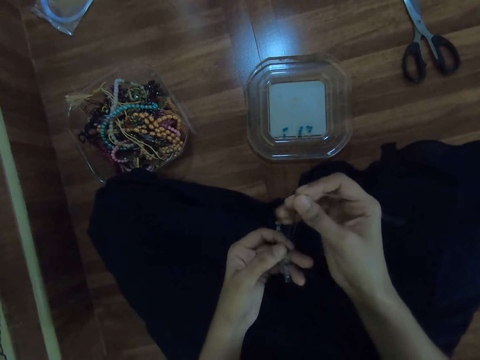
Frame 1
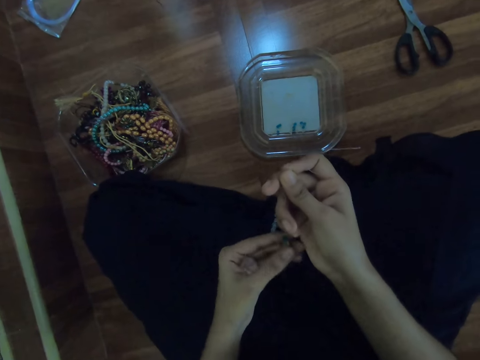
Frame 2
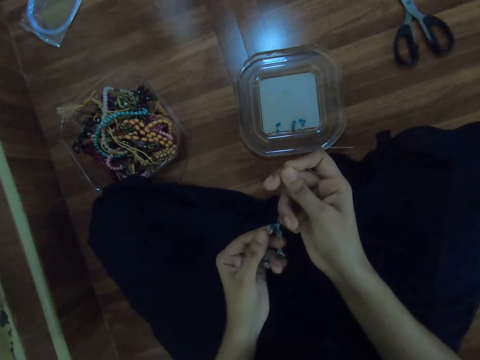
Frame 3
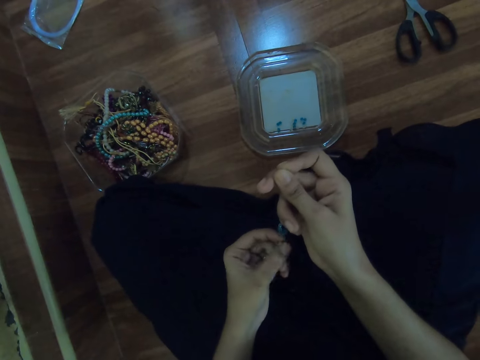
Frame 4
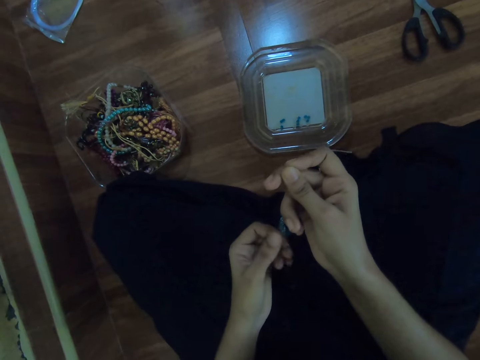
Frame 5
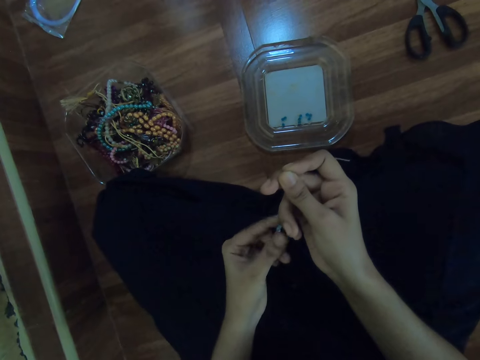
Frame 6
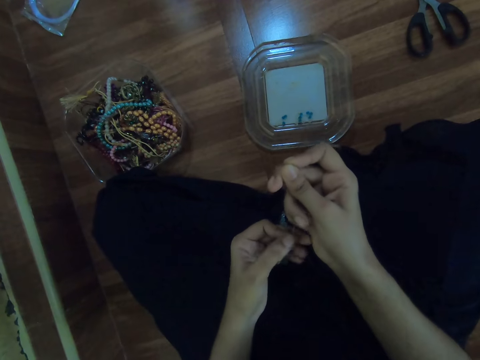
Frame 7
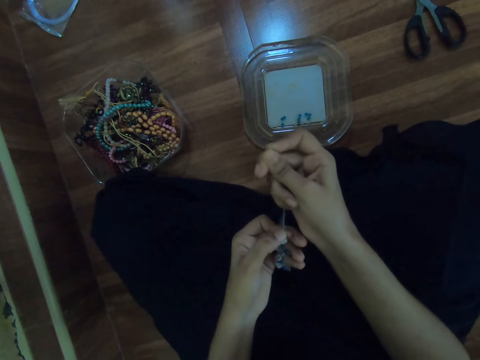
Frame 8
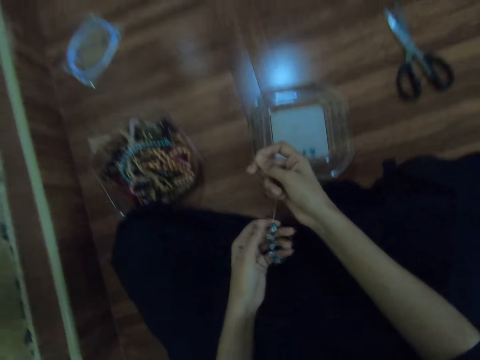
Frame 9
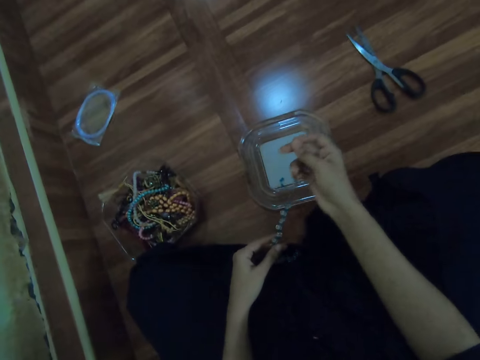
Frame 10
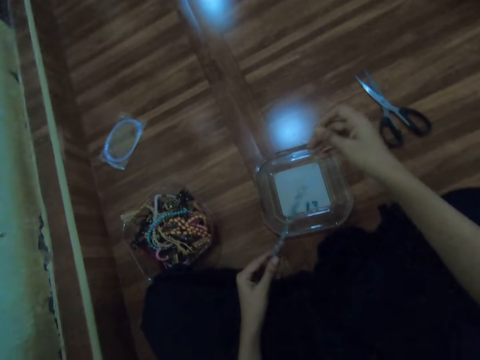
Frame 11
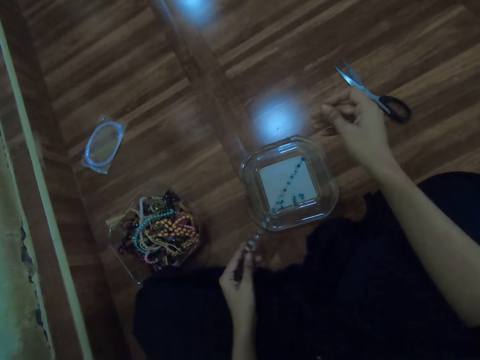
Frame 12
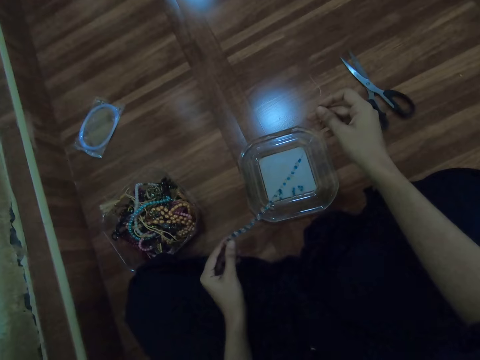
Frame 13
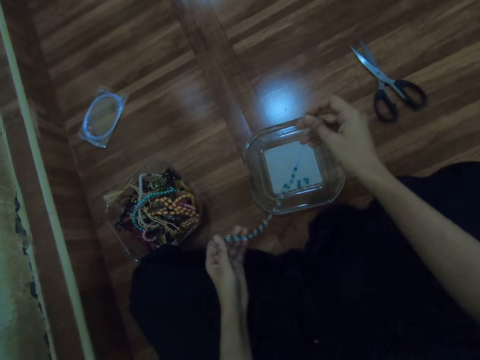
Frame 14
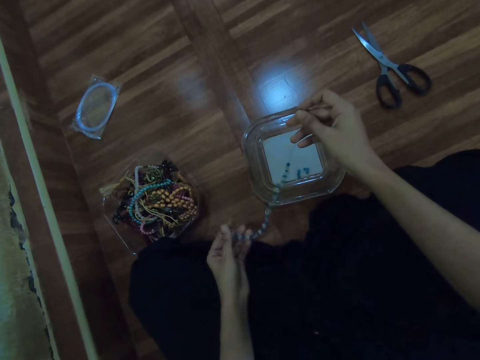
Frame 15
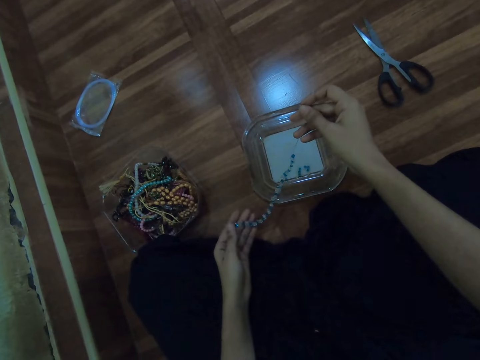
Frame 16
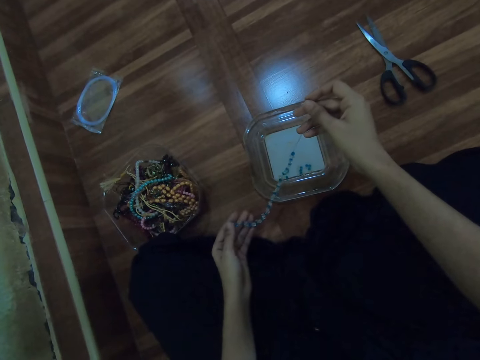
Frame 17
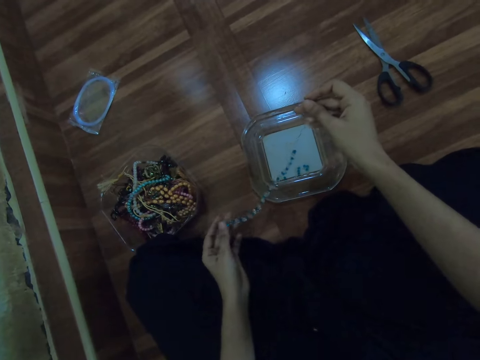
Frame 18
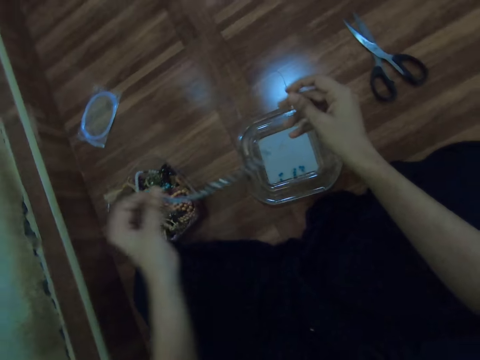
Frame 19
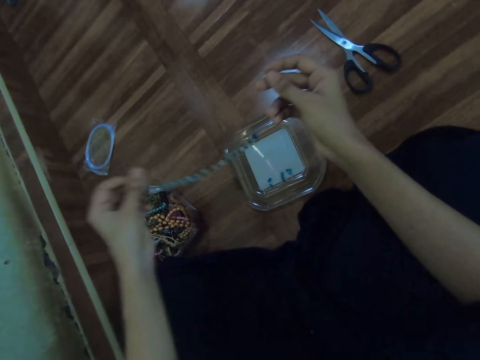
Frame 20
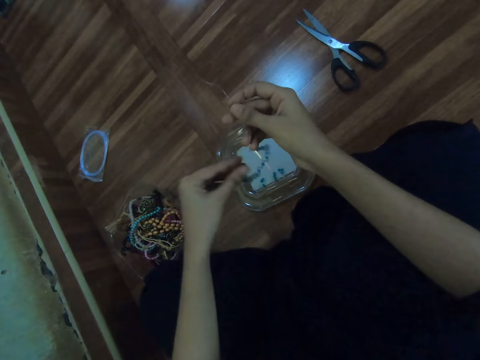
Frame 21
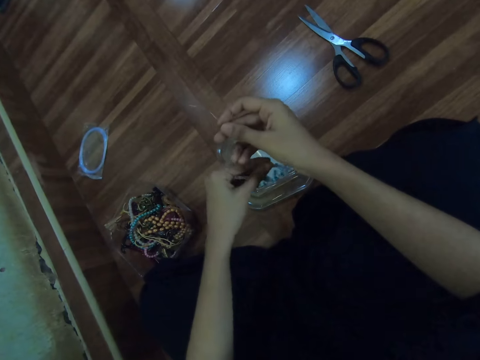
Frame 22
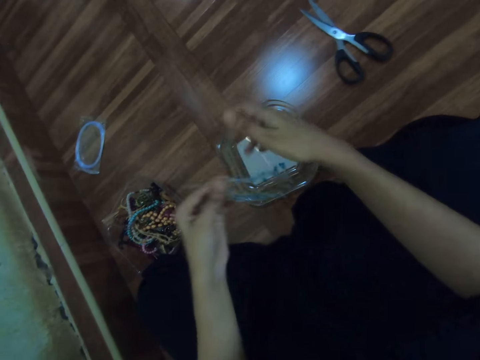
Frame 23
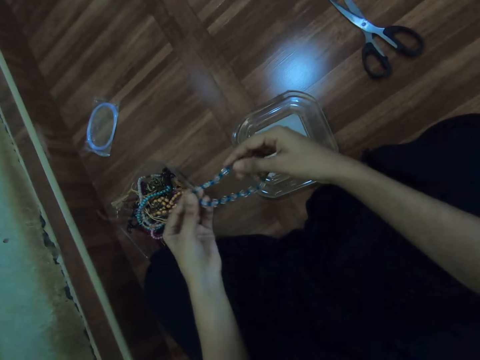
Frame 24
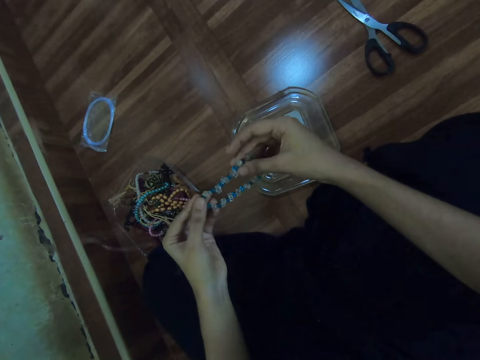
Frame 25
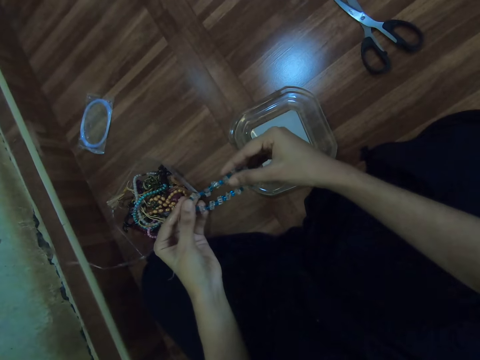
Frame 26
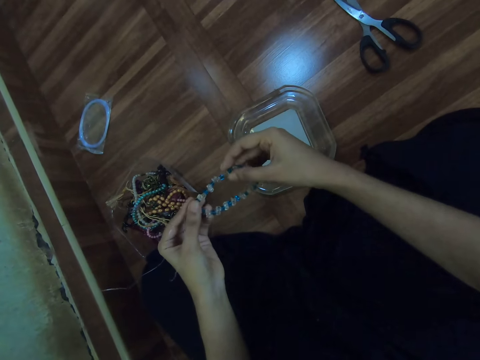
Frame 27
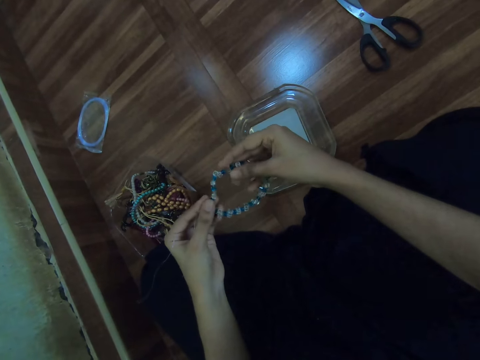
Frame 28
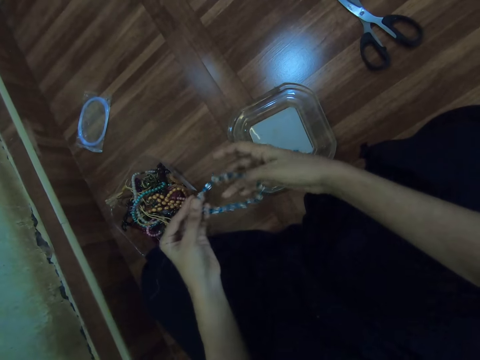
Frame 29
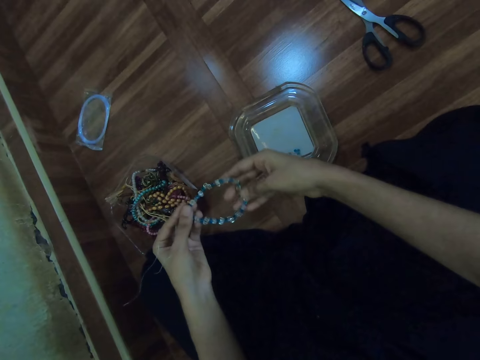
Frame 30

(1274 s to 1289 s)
The camera wearer stretches the beaded bracelet with both hands. They look at the bead art.

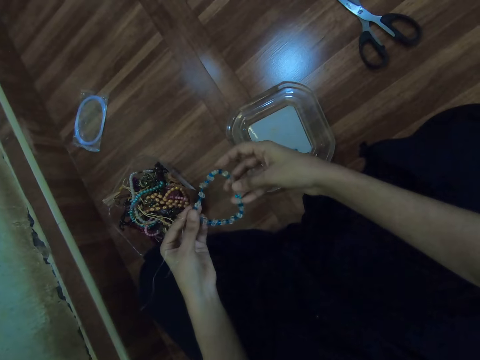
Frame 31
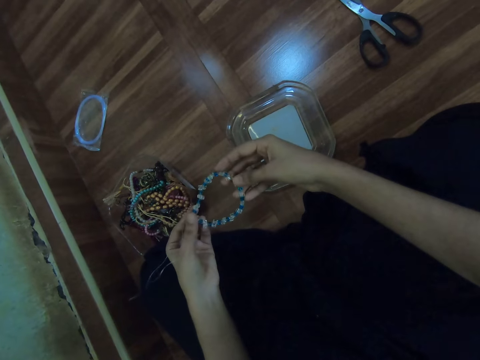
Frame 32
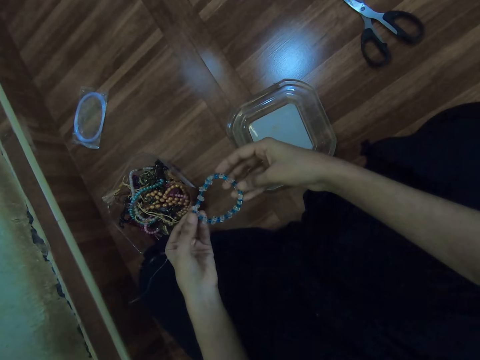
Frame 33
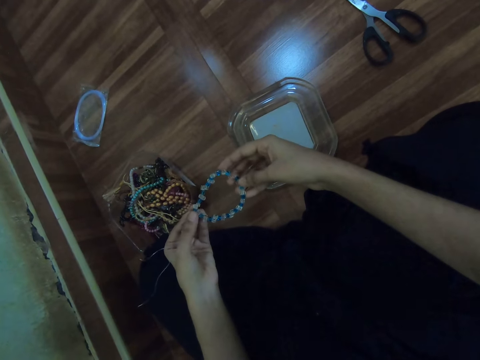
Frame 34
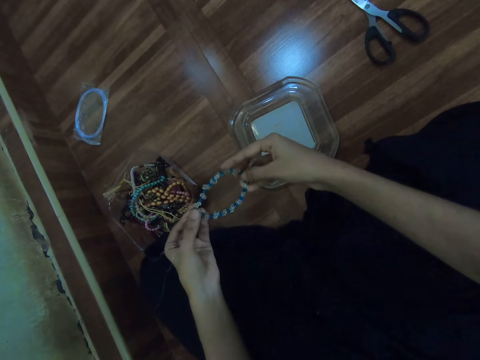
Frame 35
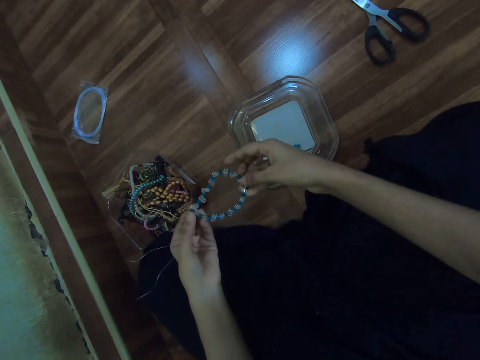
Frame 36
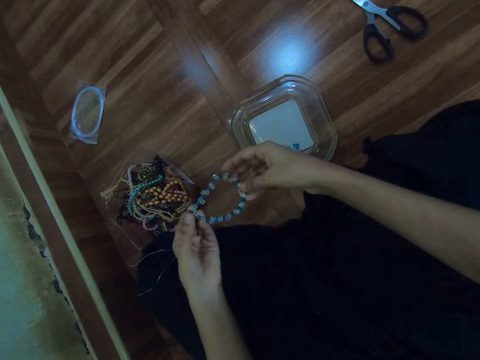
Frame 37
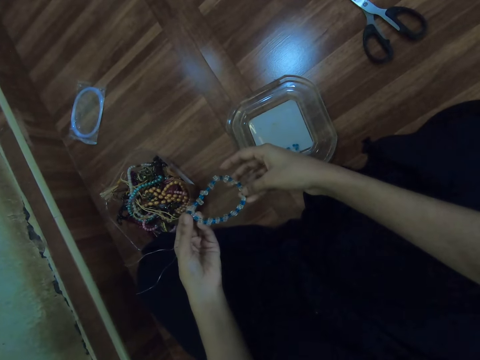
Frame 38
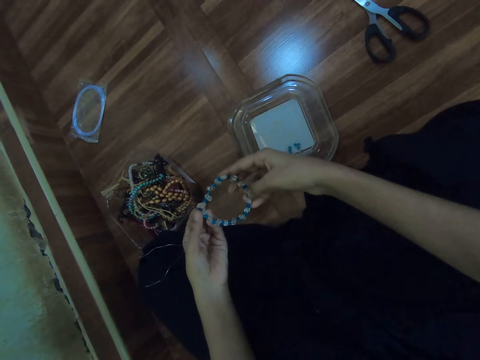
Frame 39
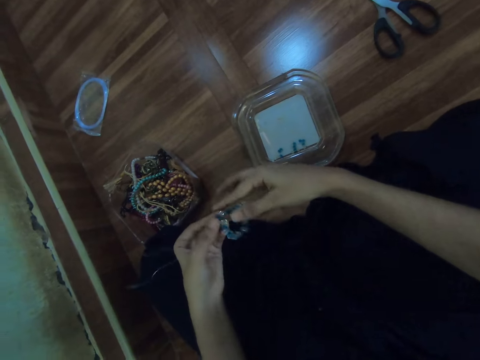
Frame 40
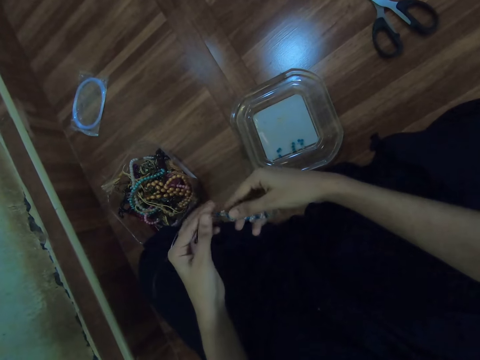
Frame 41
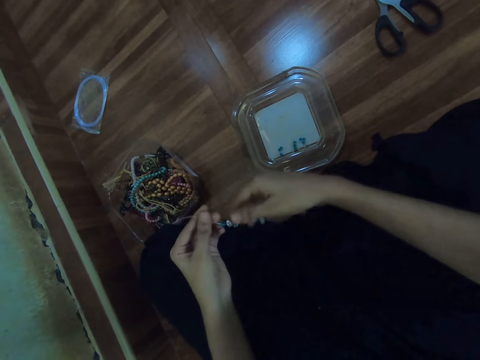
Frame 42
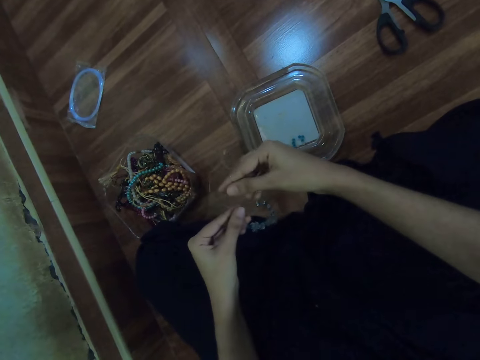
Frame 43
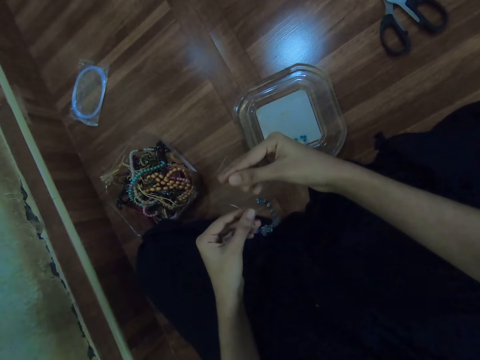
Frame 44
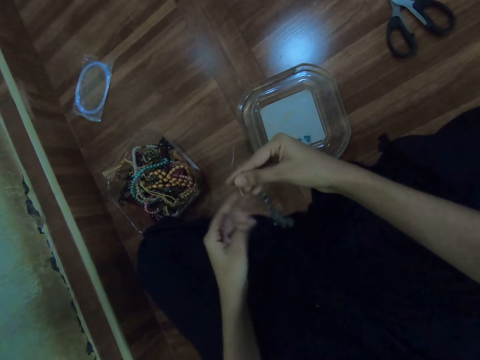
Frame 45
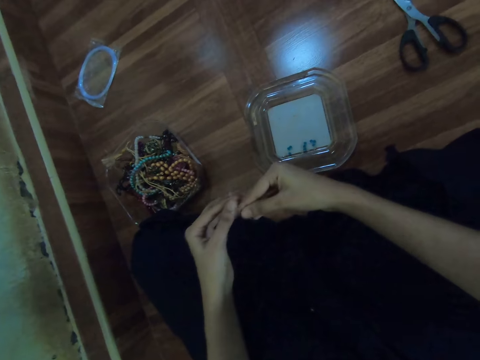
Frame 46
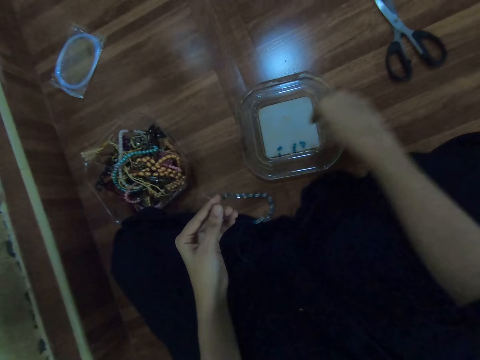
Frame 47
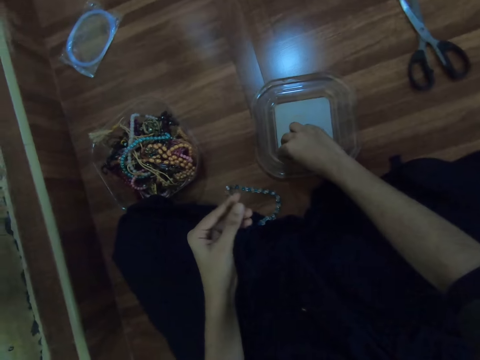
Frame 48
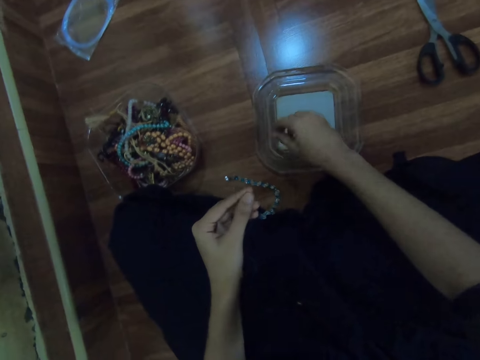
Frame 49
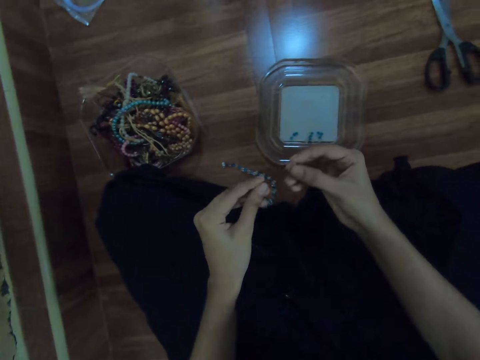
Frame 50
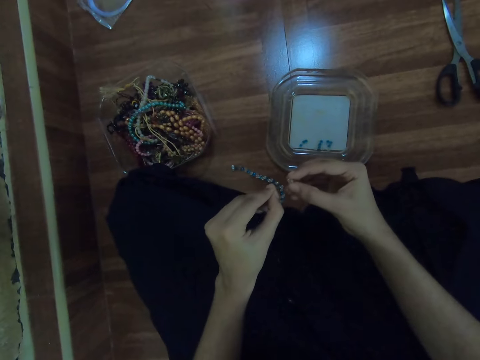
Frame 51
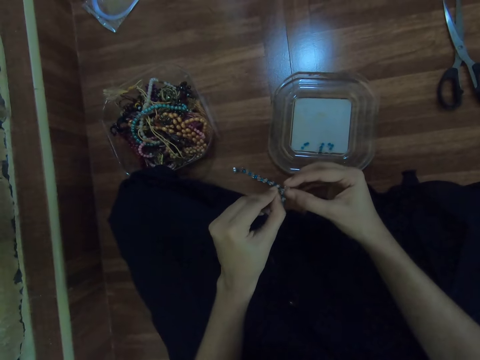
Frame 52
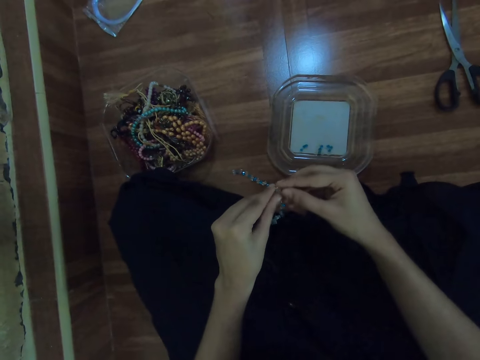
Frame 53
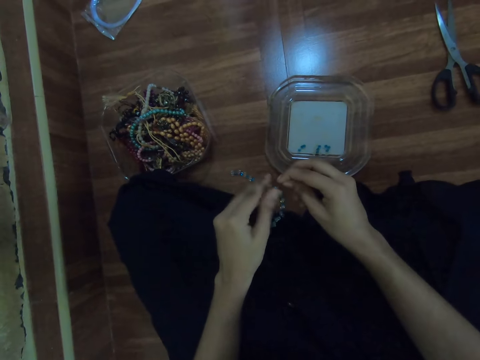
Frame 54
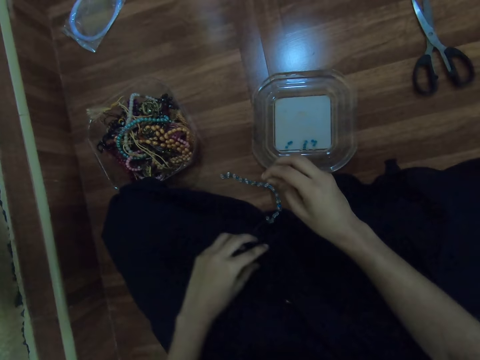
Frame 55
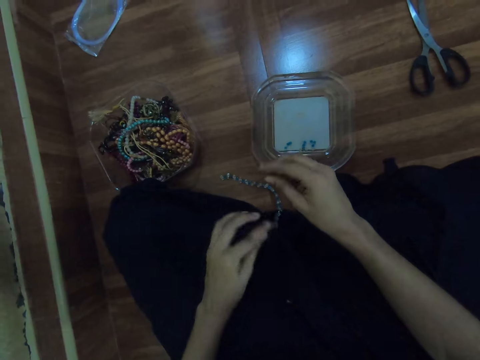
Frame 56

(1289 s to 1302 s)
The camera wearer passes the fishing line from her right hand to her left hand. She picks the bead in the container with her right hand. She adds the bead on the thread.
